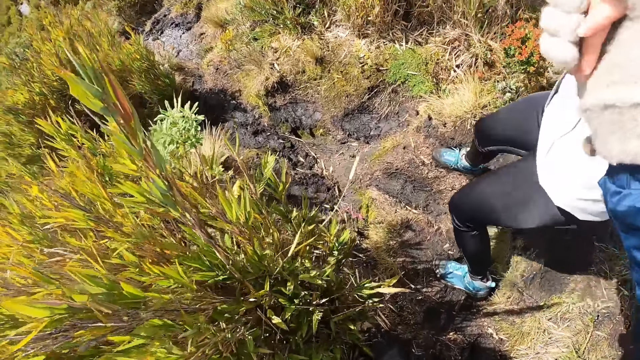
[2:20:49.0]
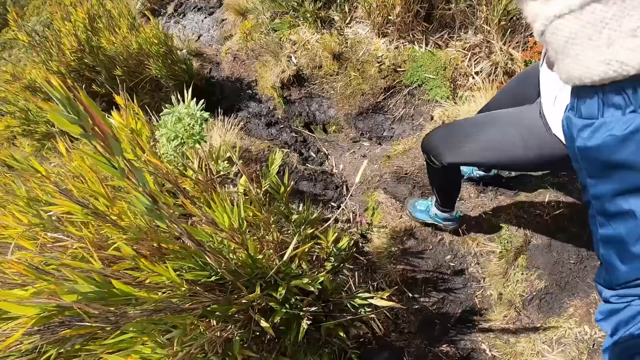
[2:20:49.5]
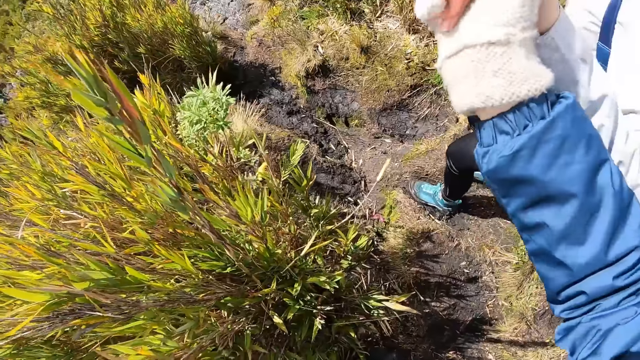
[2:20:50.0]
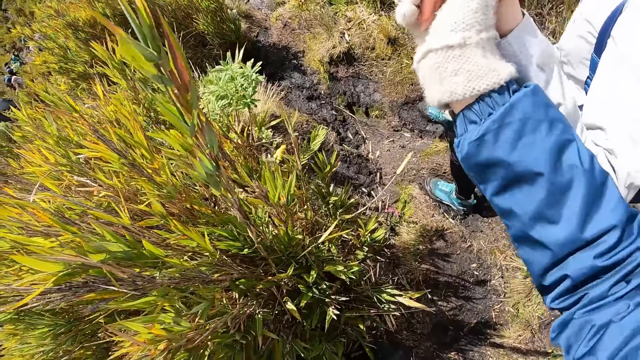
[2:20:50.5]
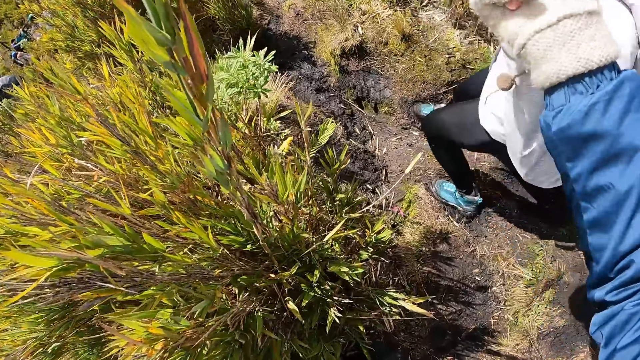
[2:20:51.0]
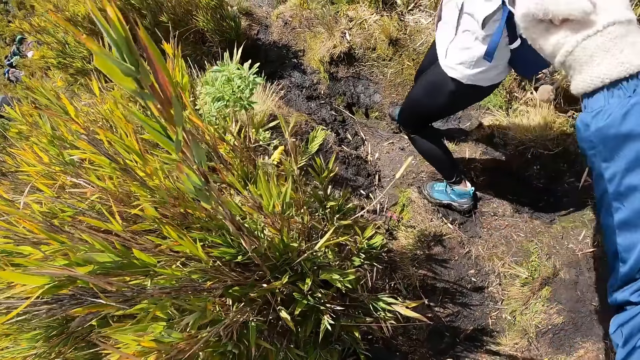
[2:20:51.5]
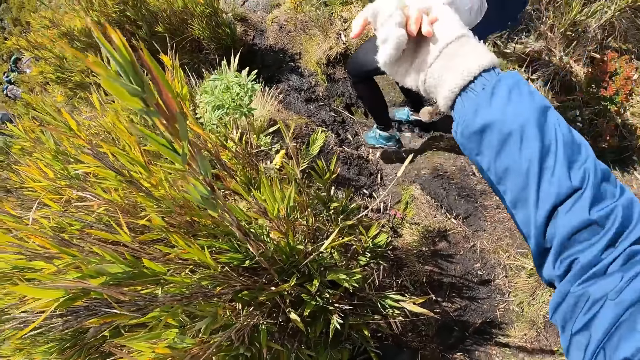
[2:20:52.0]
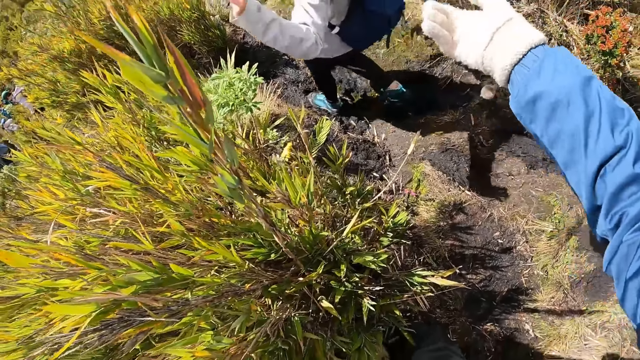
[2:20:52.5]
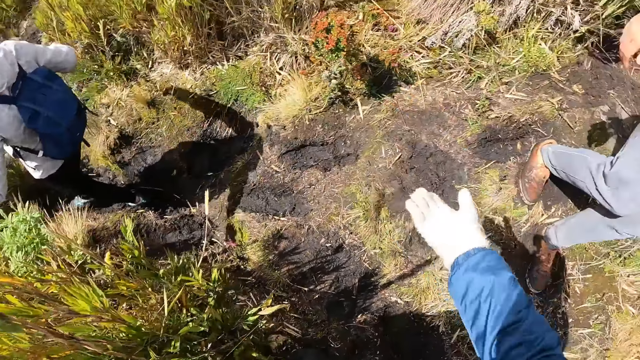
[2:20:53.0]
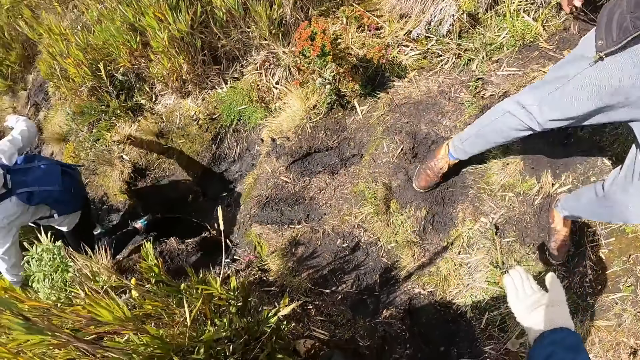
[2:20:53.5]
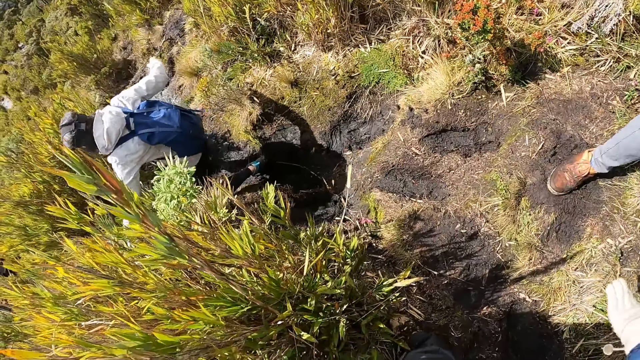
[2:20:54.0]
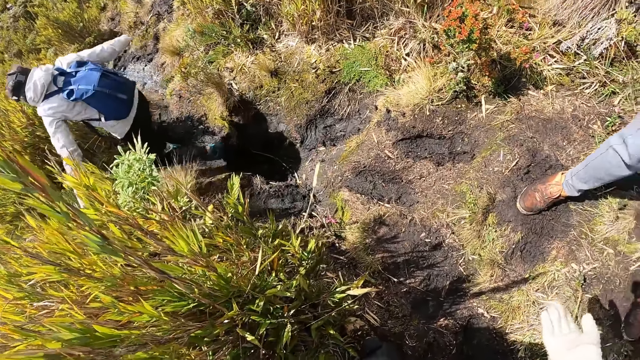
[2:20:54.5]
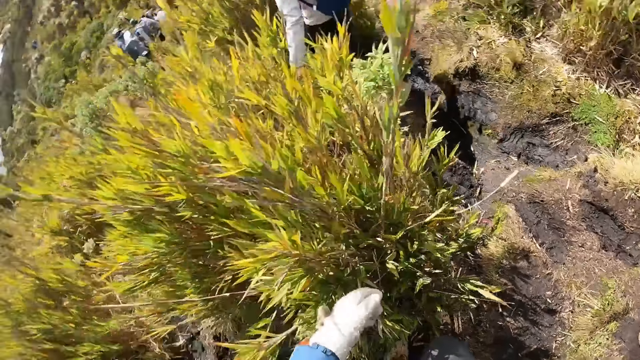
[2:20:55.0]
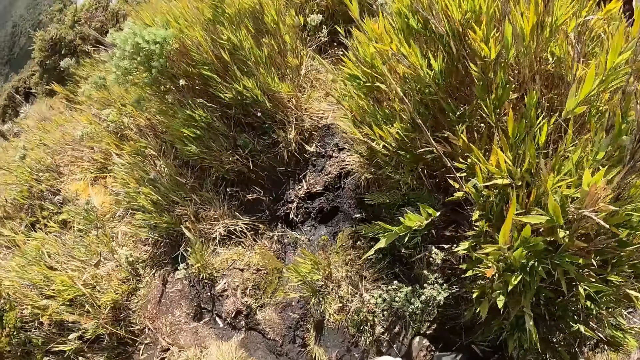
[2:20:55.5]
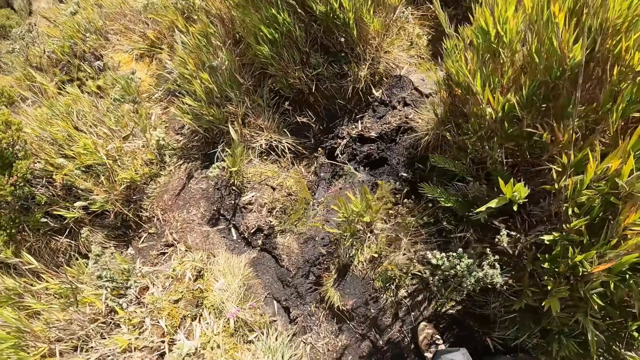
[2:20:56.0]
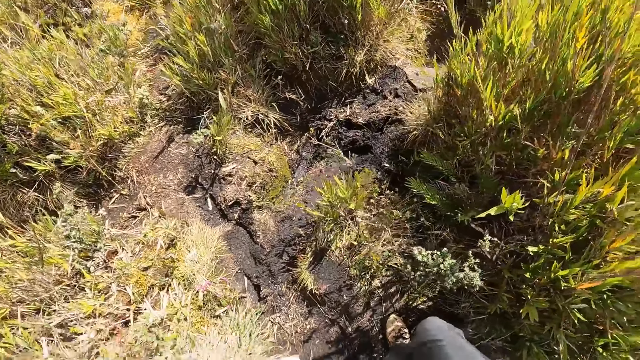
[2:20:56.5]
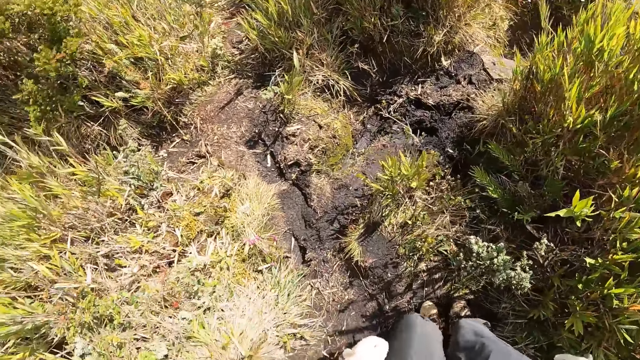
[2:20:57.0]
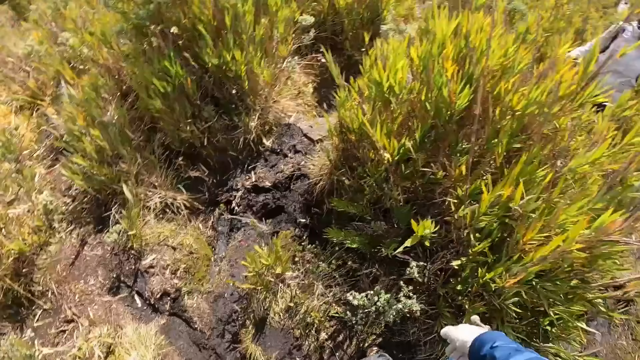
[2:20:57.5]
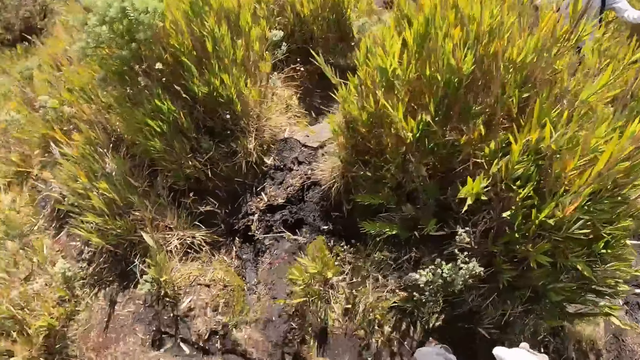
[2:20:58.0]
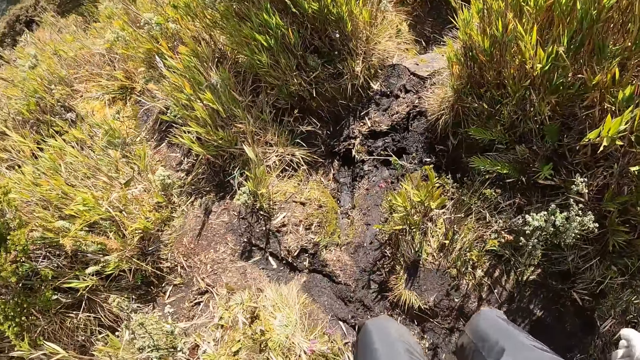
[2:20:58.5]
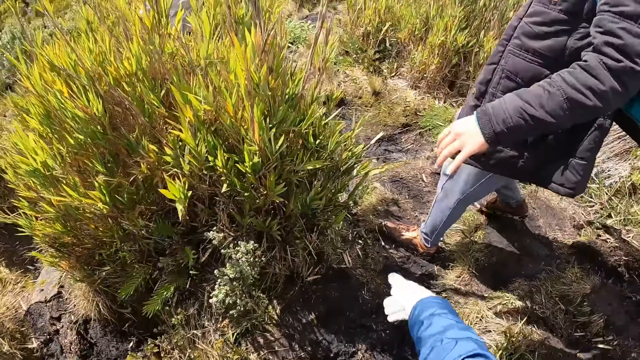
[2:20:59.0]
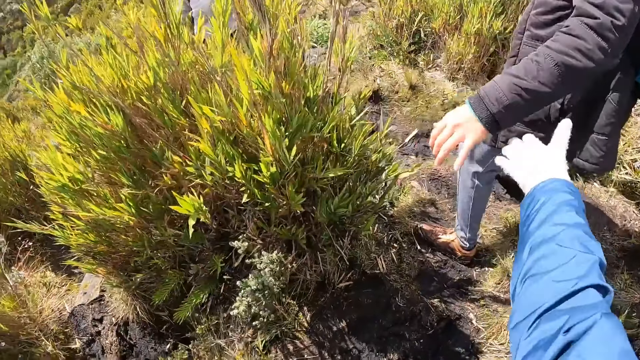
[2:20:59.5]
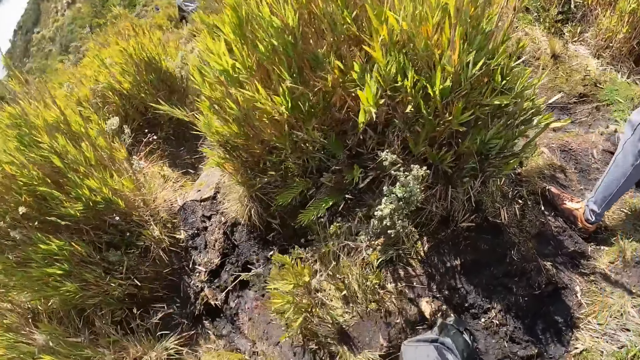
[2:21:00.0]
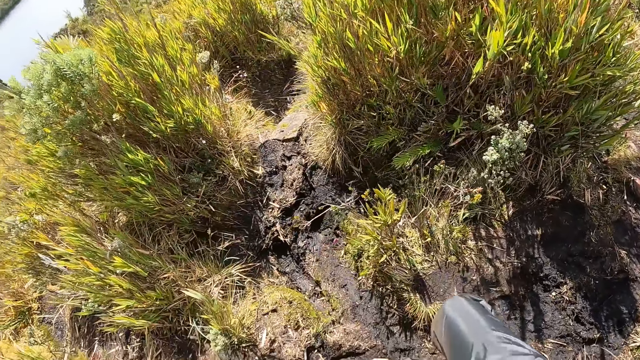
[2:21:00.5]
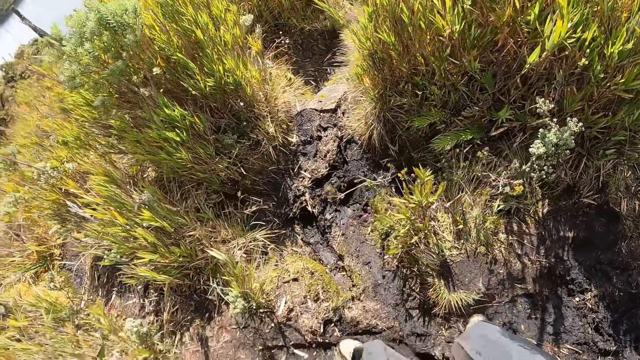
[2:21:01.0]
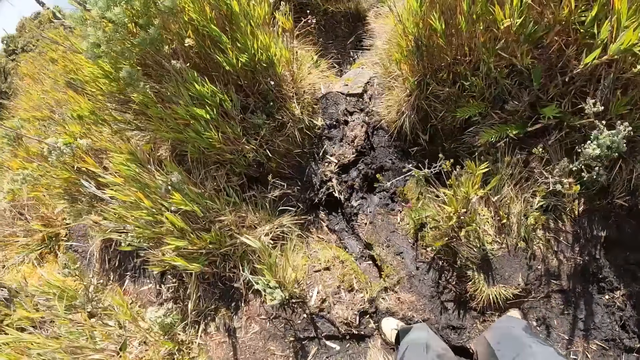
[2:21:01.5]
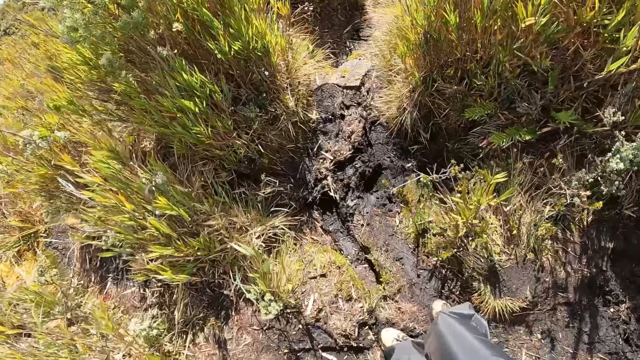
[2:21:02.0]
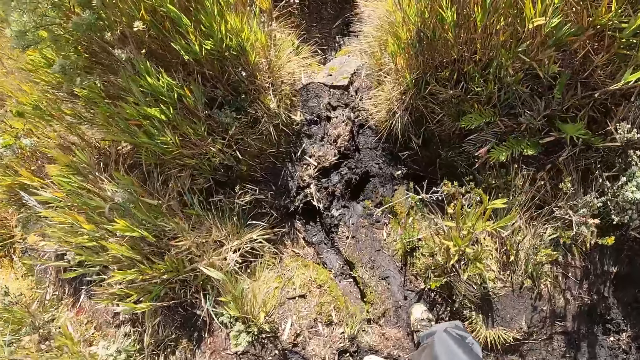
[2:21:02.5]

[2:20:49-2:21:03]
The camera wearer releases a woman's hand. He interacts with the woman. He walks. He holds the woman by her left hand with his right hand.

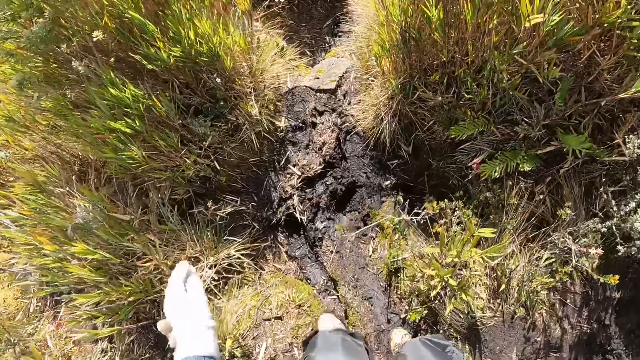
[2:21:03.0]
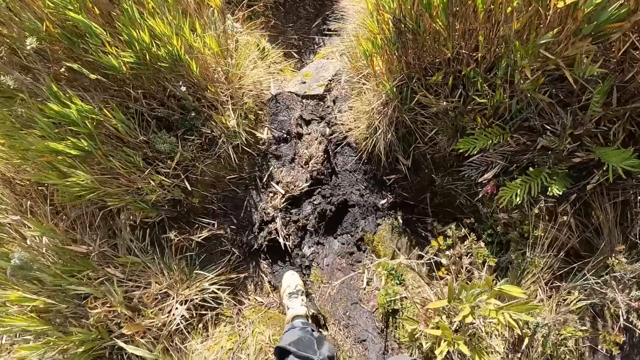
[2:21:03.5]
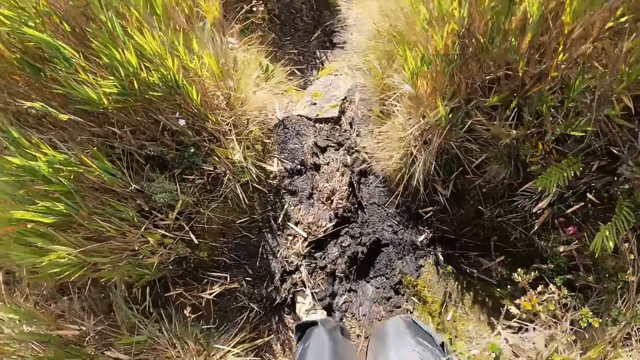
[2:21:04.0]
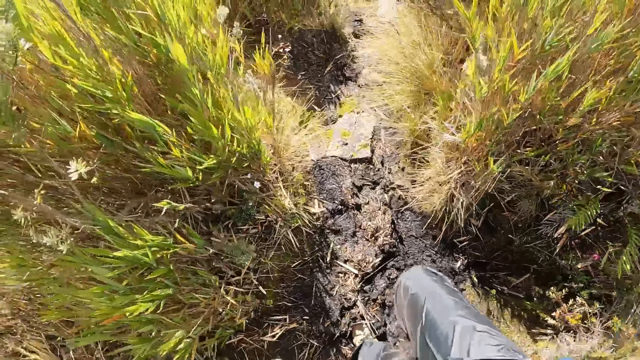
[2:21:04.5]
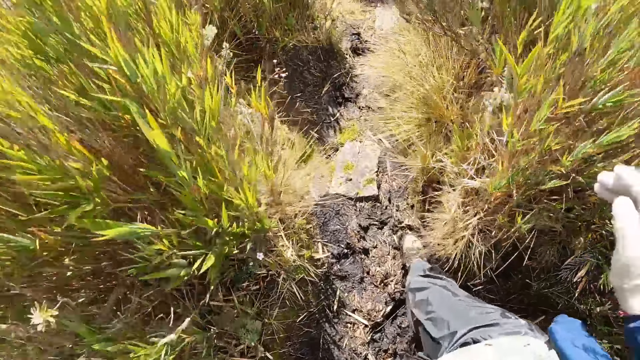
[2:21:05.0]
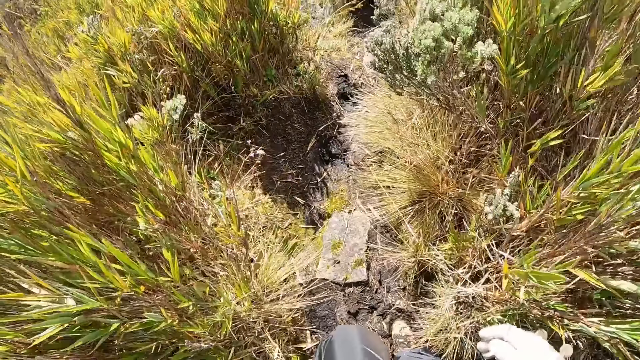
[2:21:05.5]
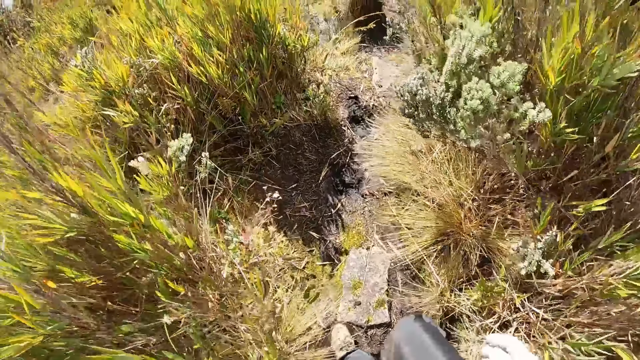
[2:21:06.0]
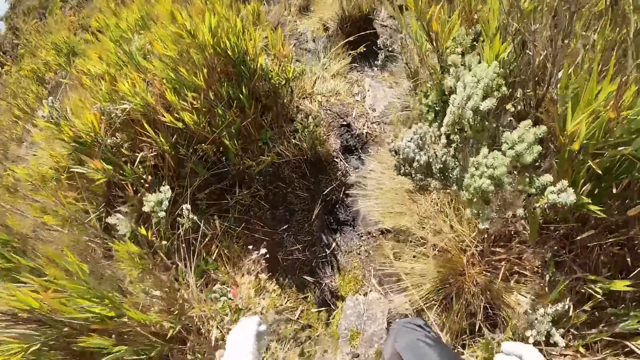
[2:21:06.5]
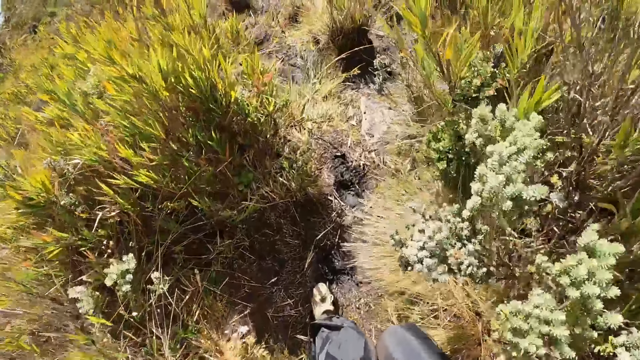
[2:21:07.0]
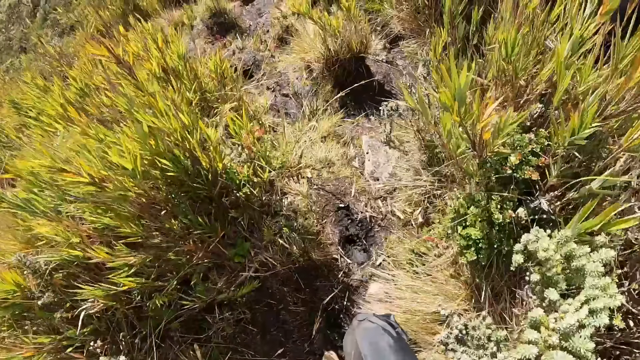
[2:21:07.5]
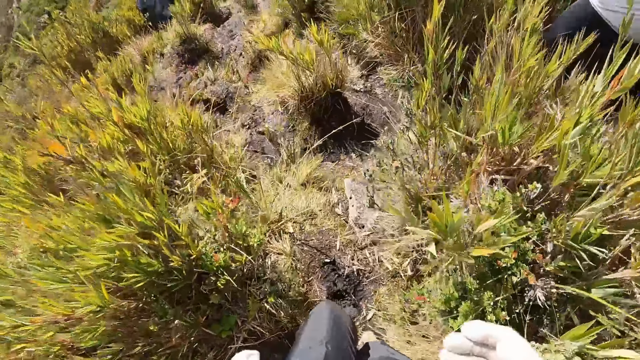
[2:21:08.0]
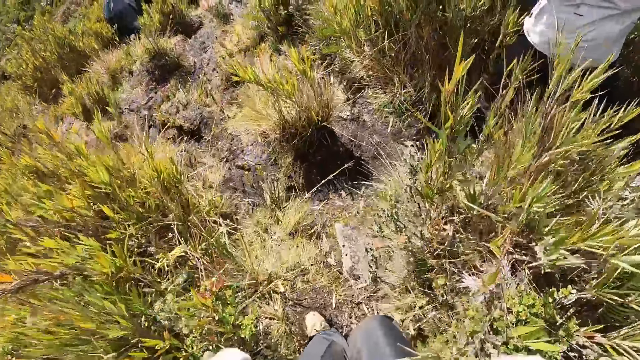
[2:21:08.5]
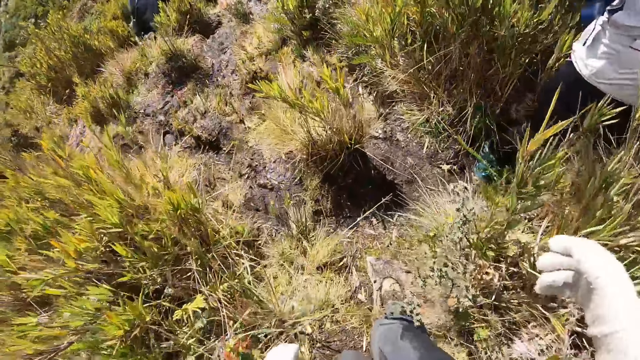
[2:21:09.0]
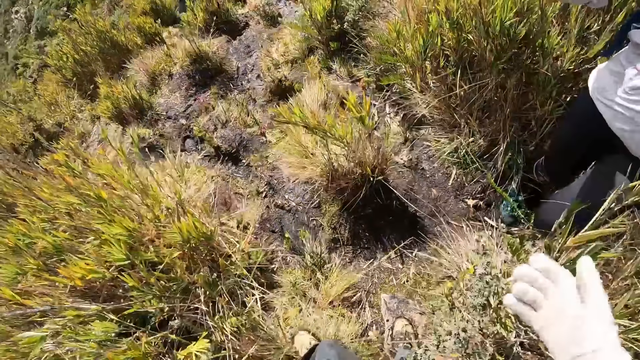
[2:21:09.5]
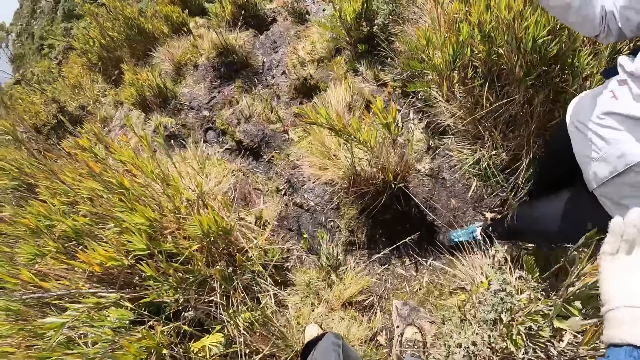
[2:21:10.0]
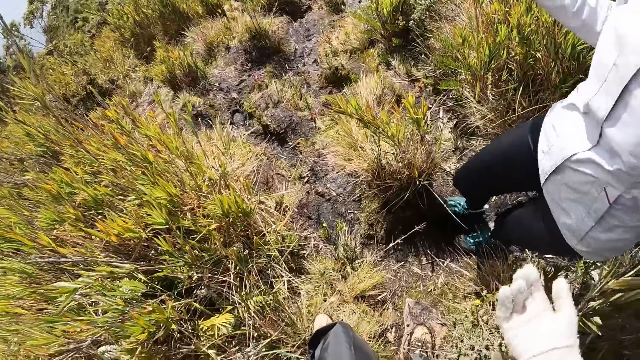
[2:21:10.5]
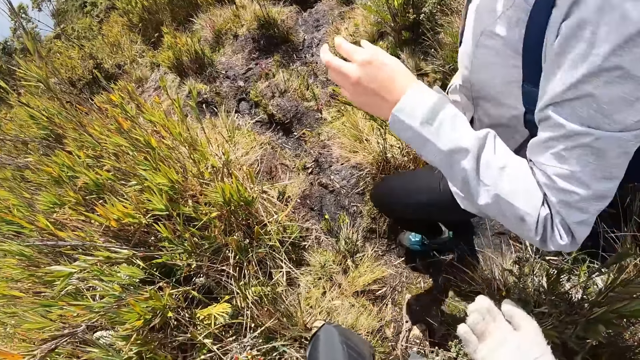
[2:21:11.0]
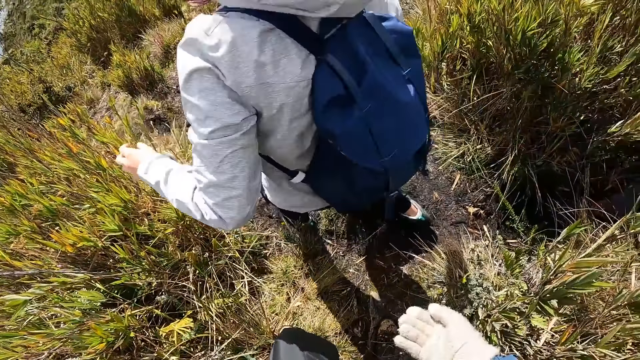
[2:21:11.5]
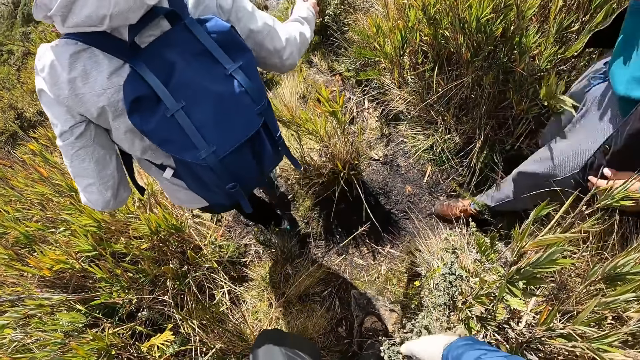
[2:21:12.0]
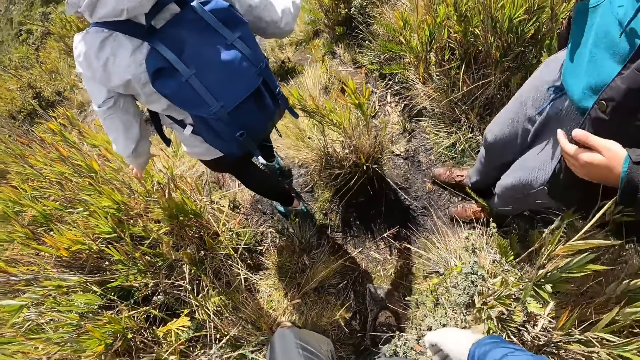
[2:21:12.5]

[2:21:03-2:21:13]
The camera wearer adjusts a camera on his head with his right hand. He holds the woman by her left hand with his right hand. The woman walks on the mountain.
